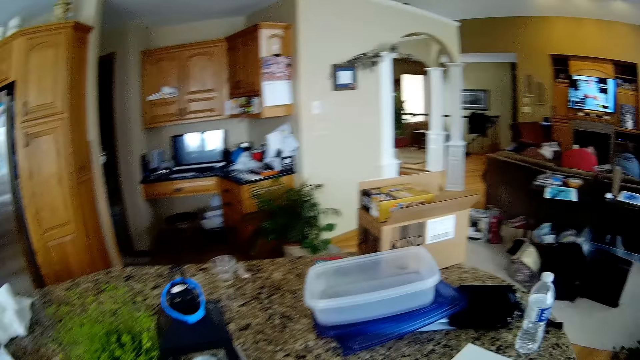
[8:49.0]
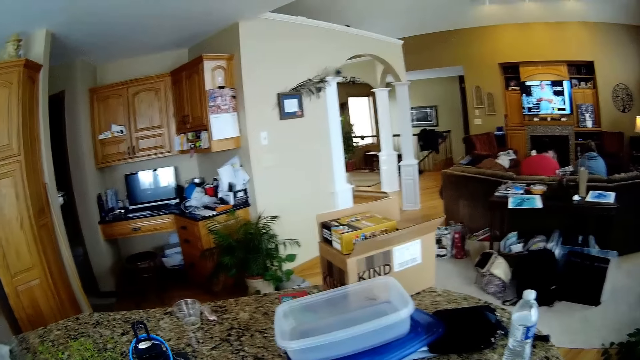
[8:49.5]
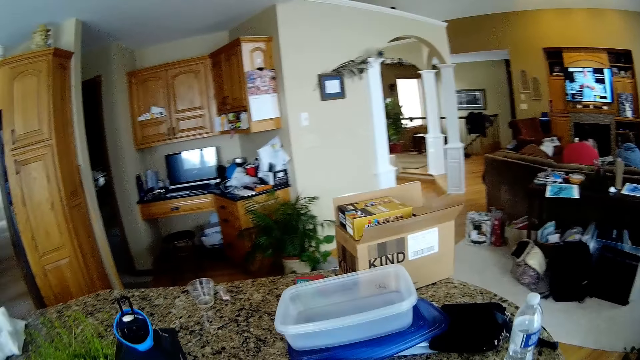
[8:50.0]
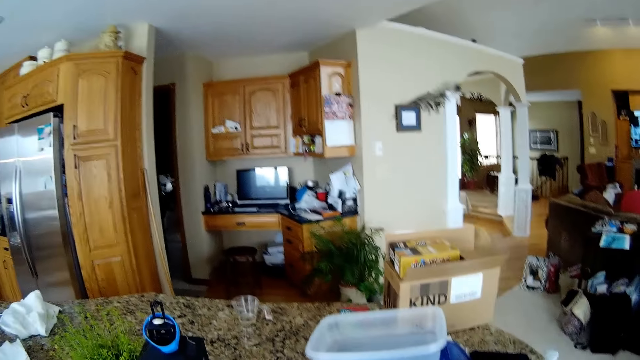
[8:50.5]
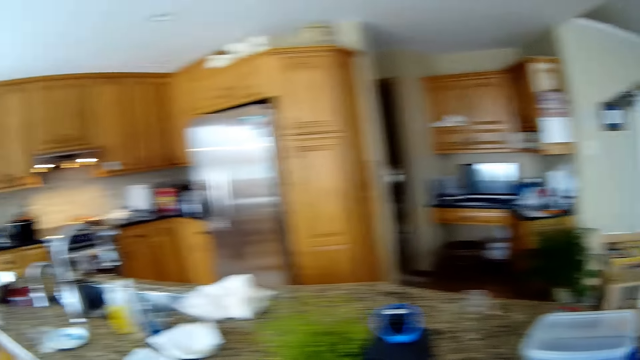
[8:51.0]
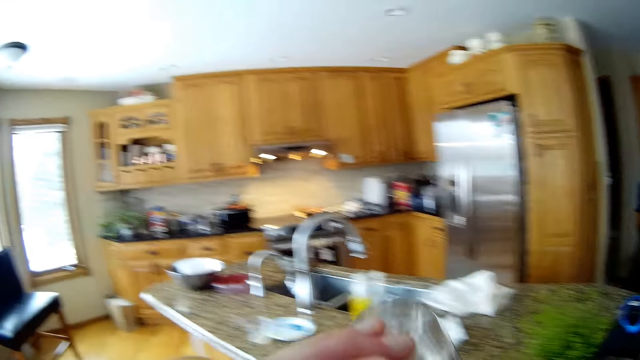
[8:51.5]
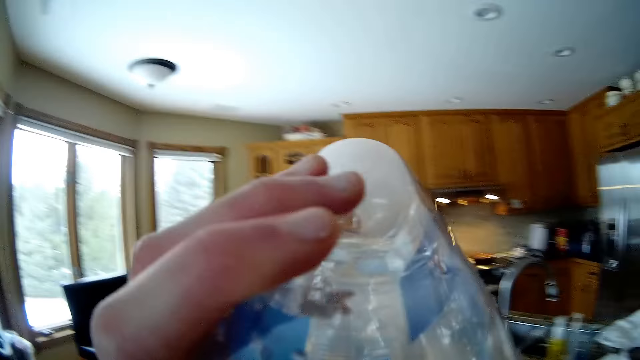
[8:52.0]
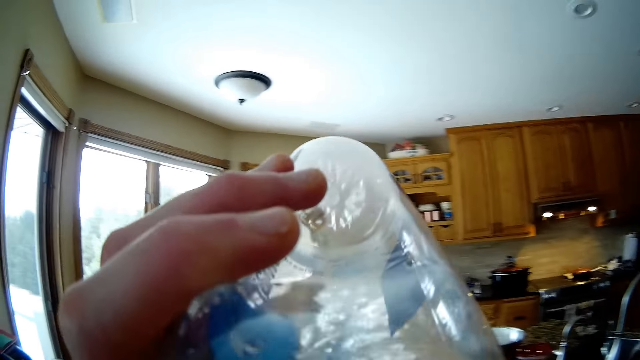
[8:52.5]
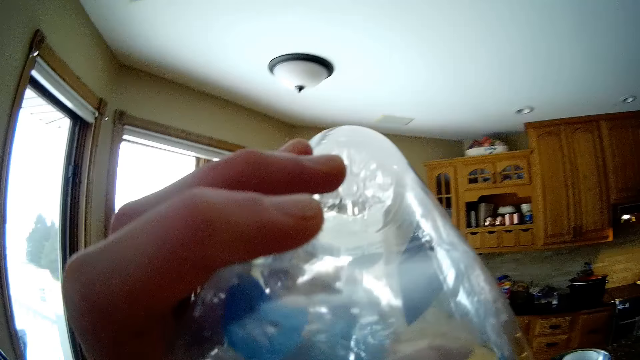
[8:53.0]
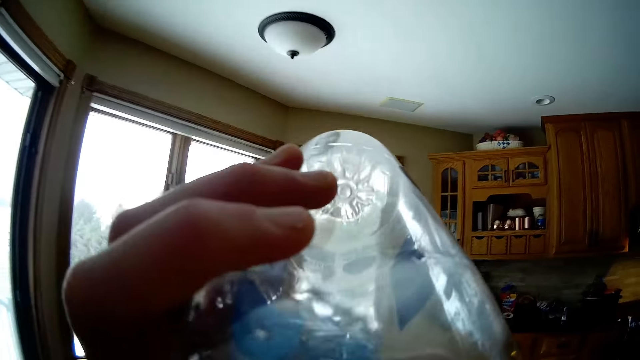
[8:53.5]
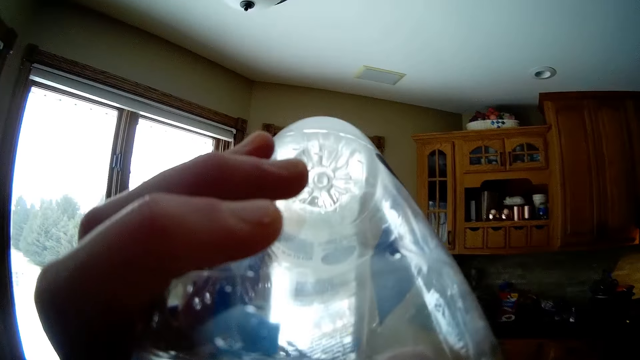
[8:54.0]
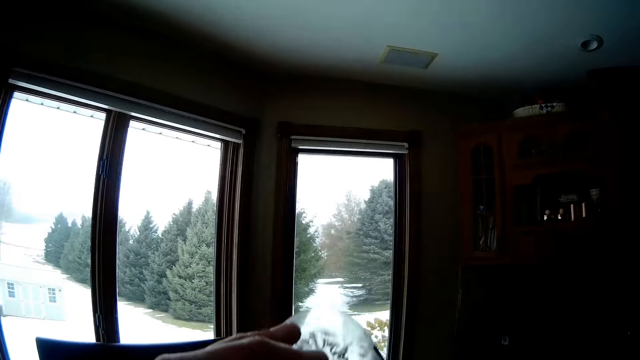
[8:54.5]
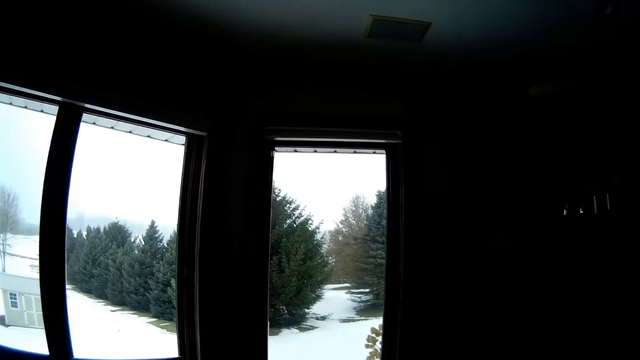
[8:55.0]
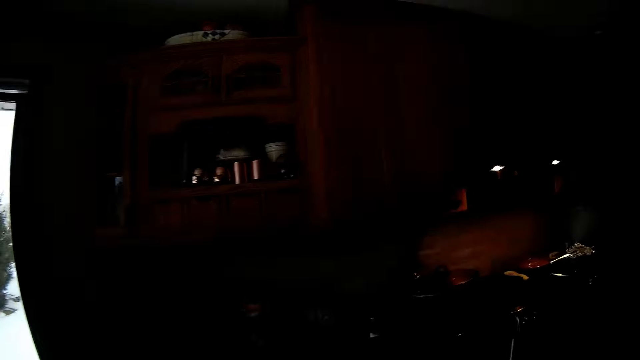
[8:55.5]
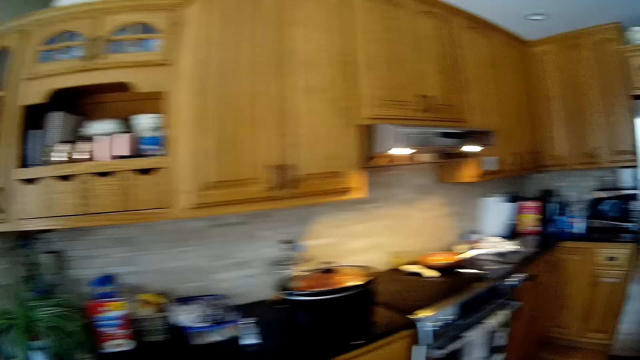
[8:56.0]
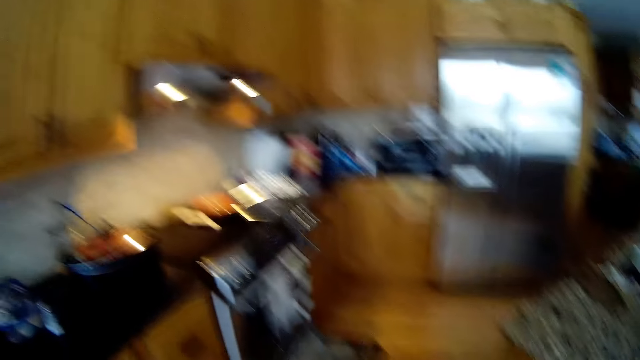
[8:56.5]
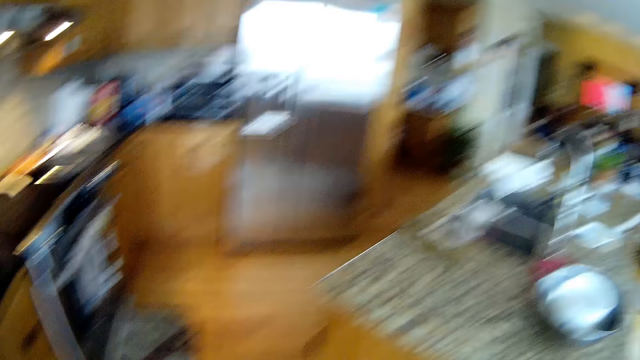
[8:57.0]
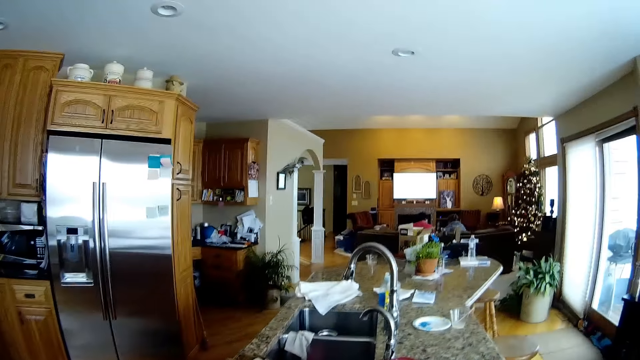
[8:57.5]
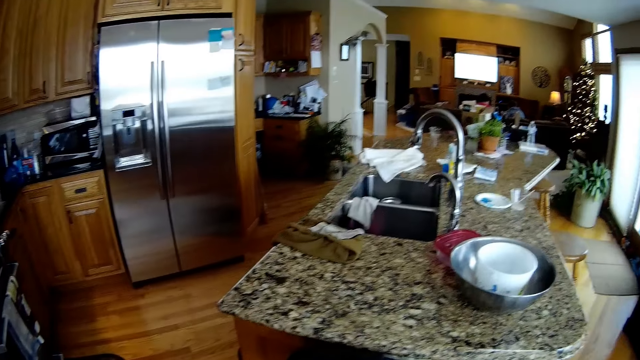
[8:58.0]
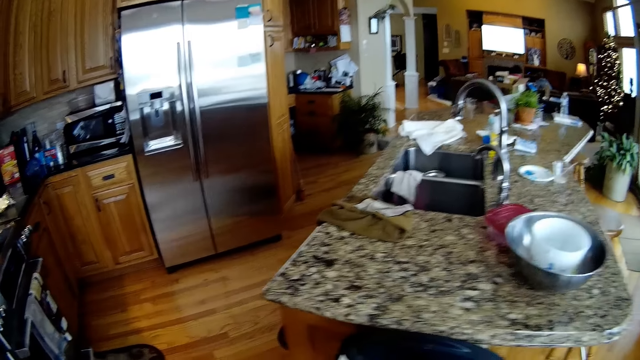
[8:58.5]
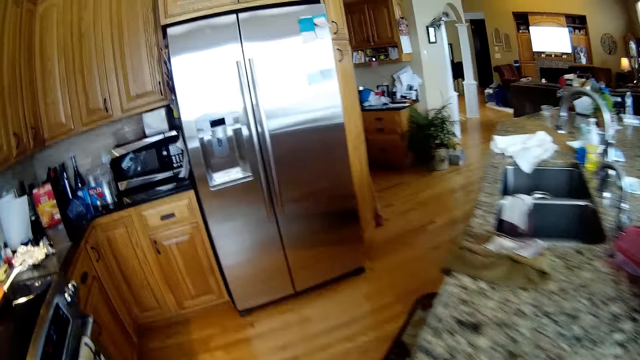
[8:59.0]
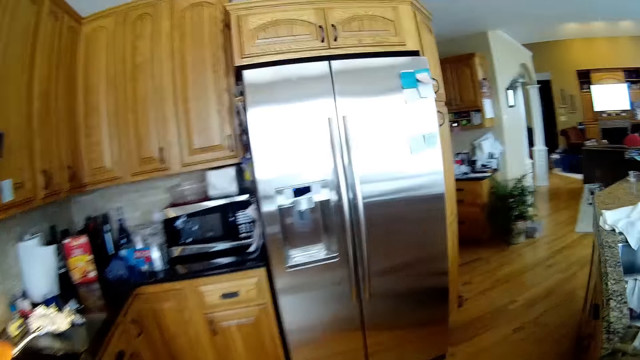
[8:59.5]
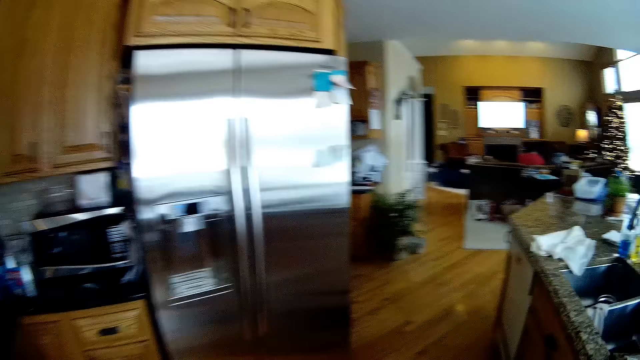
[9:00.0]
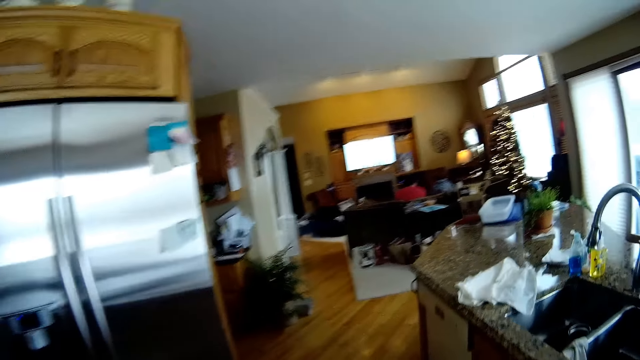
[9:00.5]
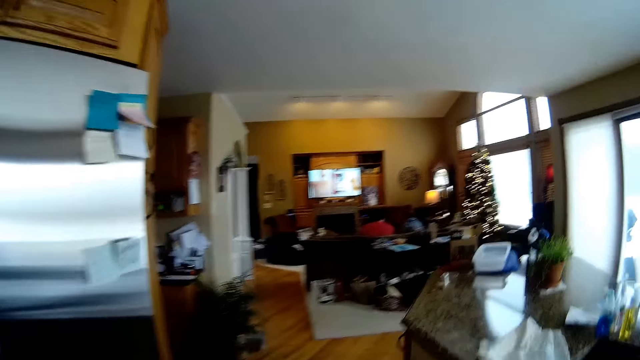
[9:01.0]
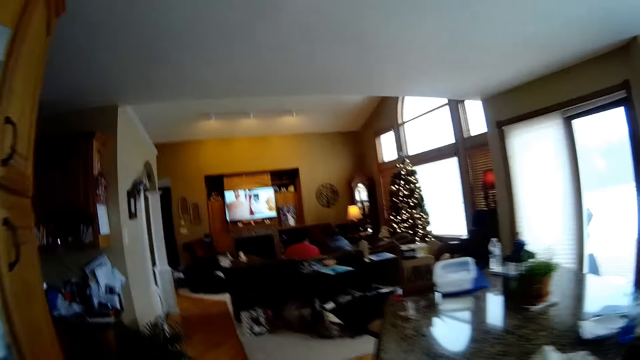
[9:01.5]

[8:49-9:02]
The camera wearer drinks water from a bottle in her left hand. She drops the bottle. She walks around the house. She opens the bin with her left leg.

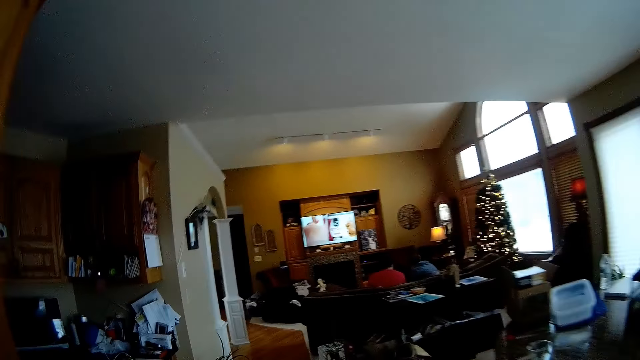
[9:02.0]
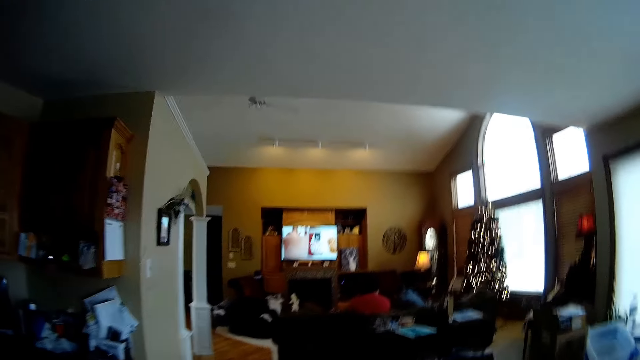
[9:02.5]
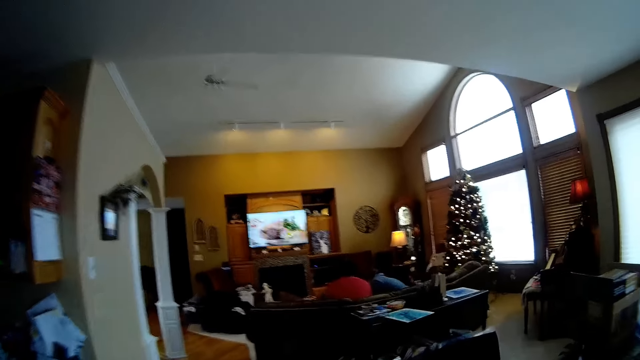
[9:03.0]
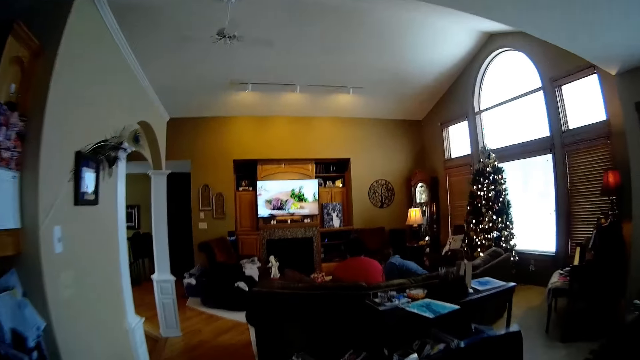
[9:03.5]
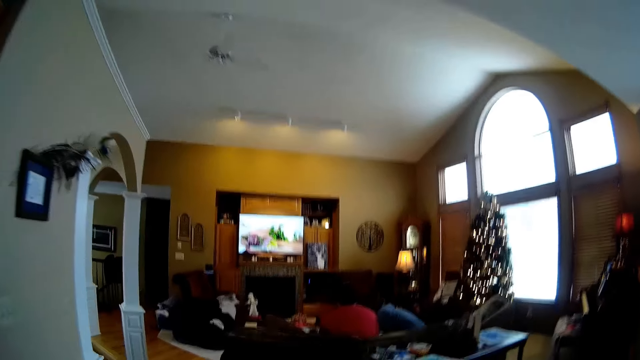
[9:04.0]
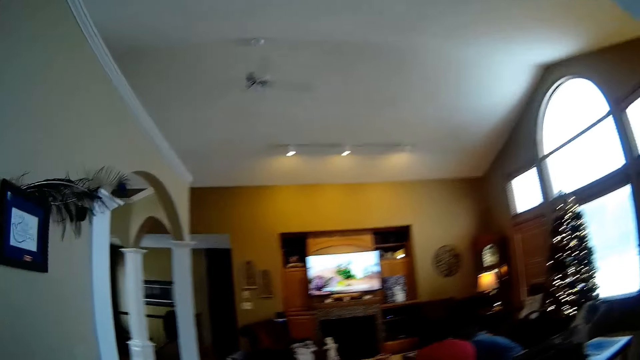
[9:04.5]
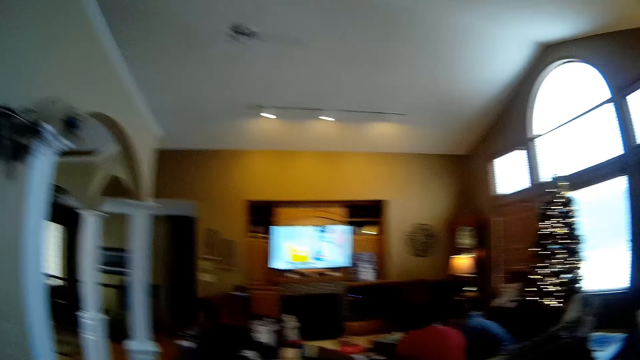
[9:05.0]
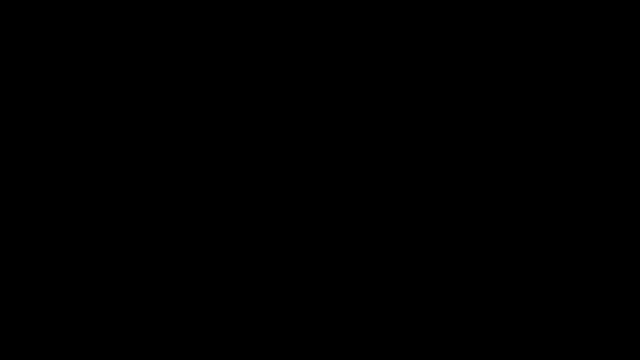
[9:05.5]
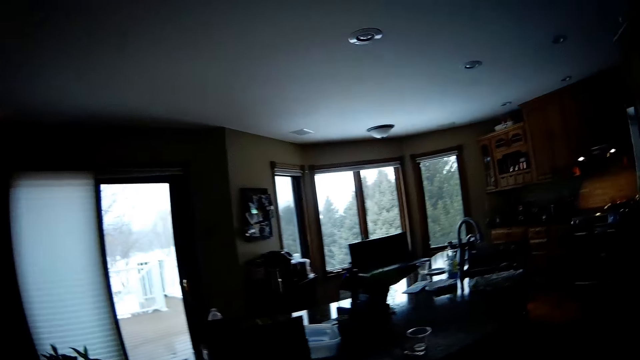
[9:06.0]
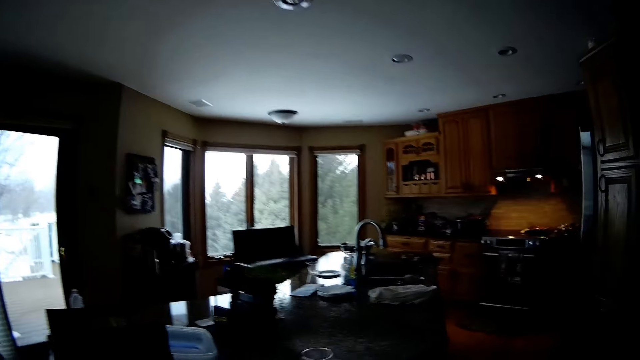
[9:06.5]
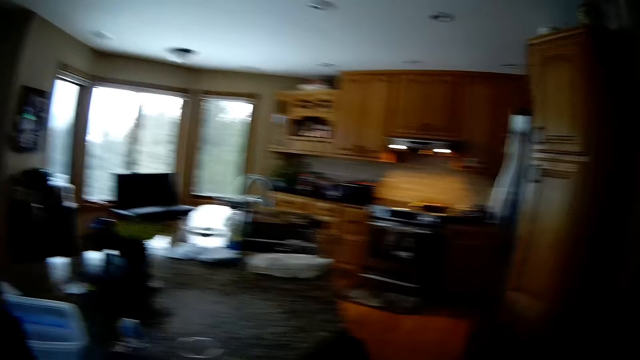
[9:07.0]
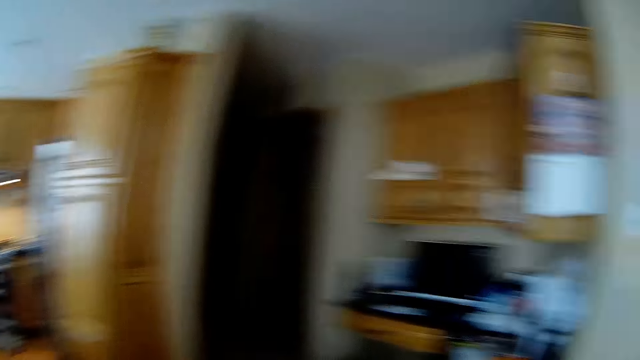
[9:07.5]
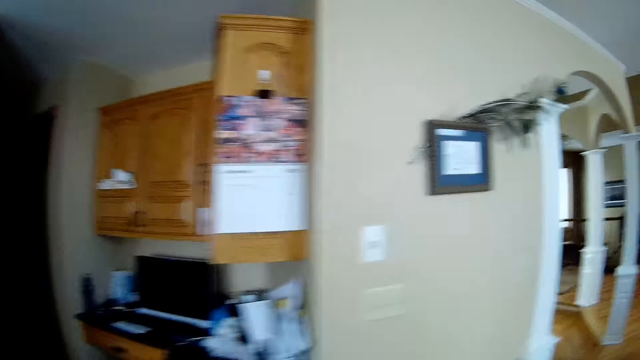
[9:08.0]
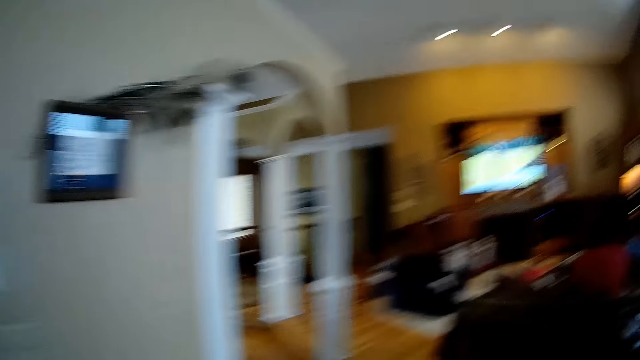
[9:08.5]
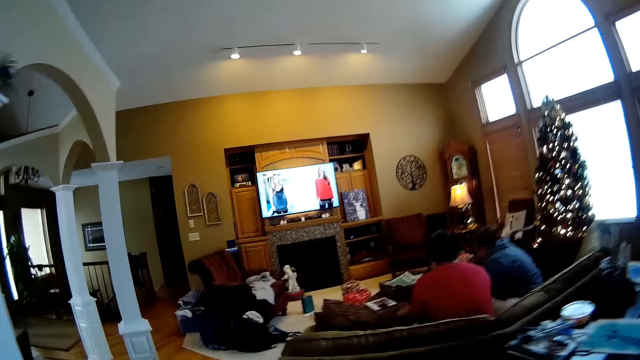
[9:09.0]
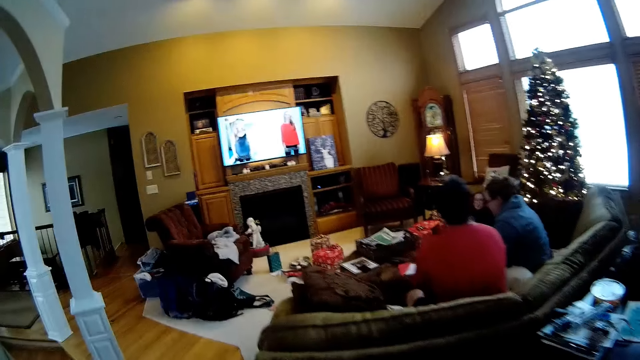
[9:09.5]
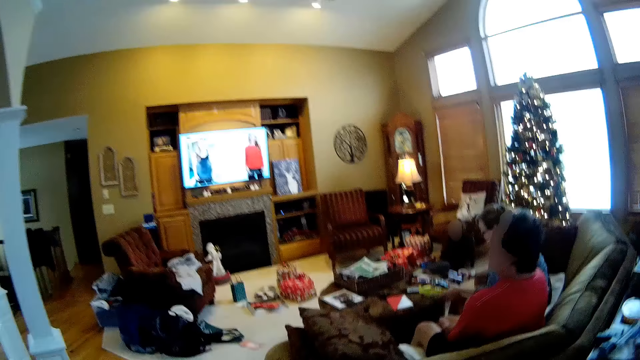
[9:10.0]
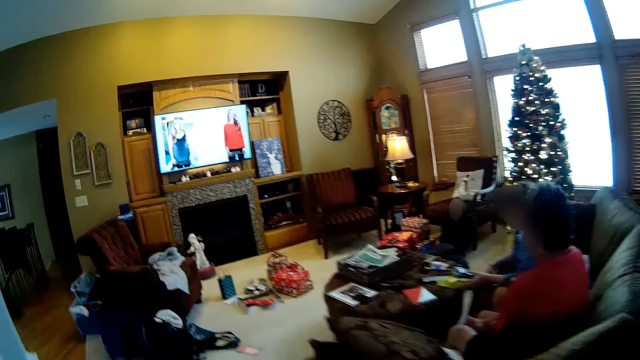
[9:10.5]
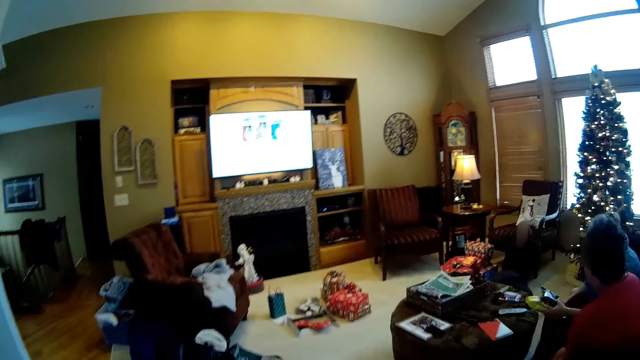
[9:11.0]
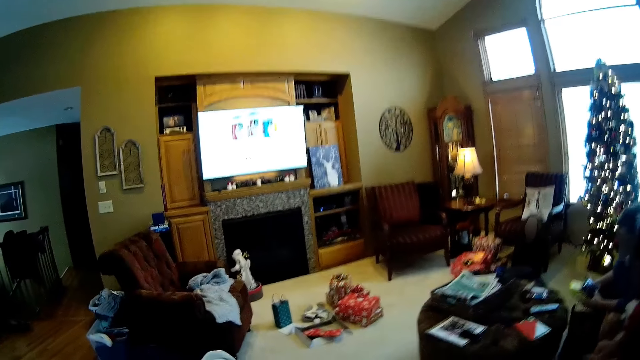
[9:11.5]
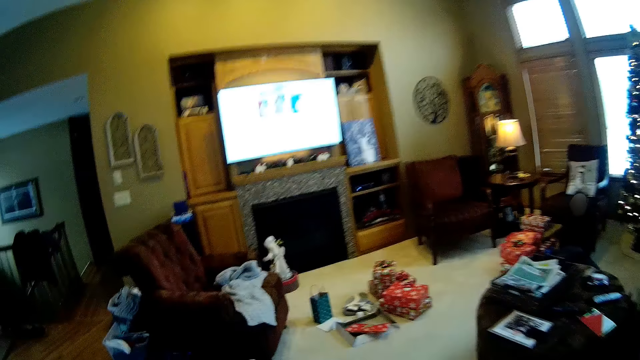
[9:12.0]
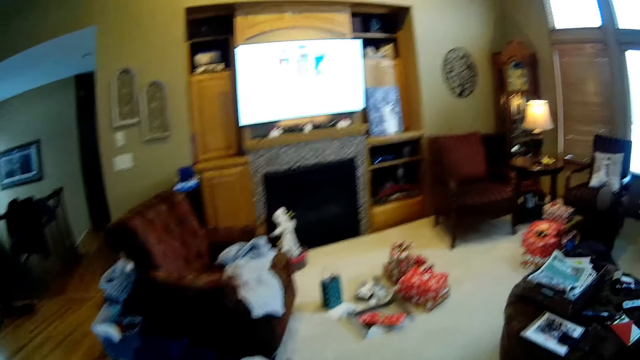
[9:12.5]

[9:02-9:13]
The camera wearer drops the bottle on a kitchen island with her right hand. The woman holds packets of biscuits in her left hand and drops a book on the floor with her right hand.
